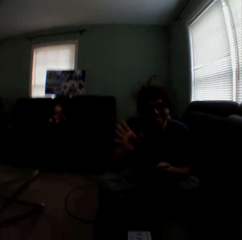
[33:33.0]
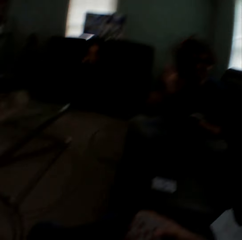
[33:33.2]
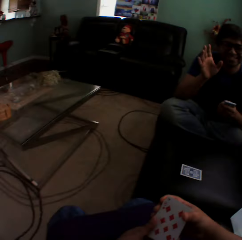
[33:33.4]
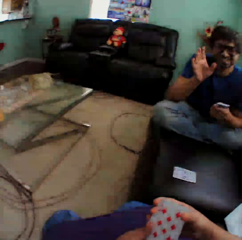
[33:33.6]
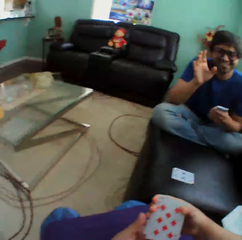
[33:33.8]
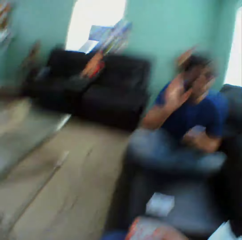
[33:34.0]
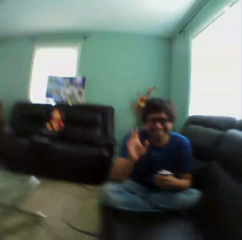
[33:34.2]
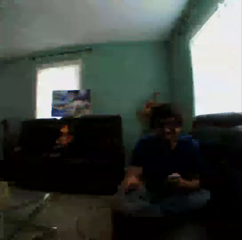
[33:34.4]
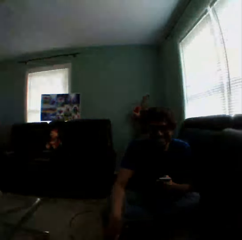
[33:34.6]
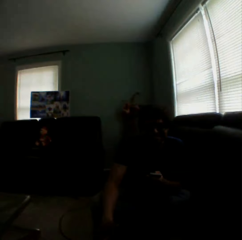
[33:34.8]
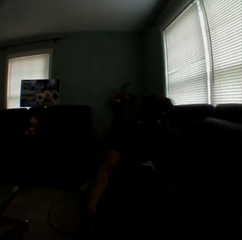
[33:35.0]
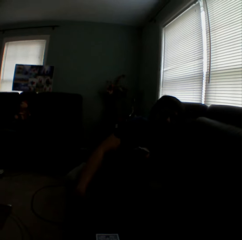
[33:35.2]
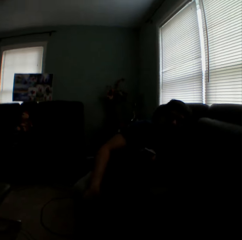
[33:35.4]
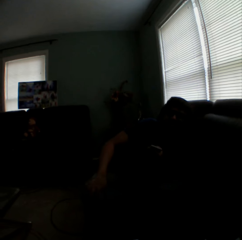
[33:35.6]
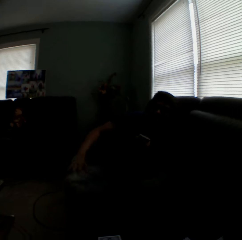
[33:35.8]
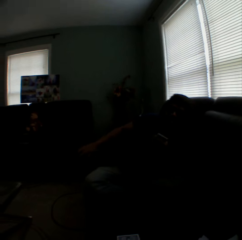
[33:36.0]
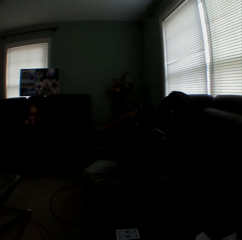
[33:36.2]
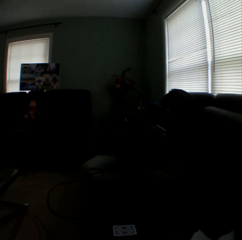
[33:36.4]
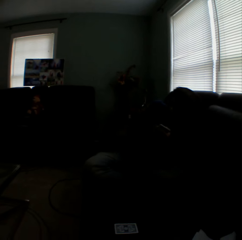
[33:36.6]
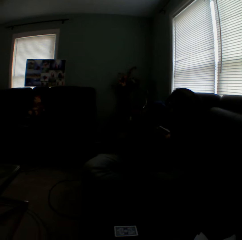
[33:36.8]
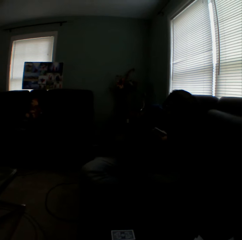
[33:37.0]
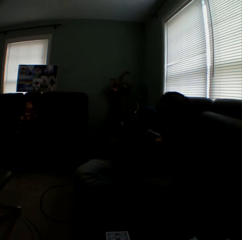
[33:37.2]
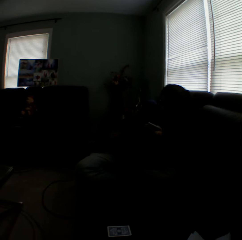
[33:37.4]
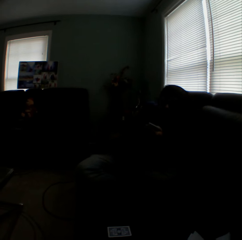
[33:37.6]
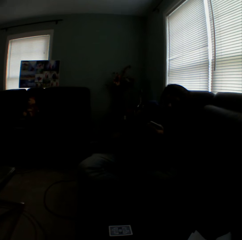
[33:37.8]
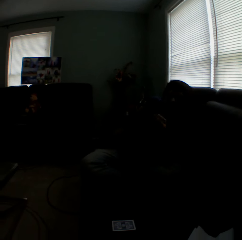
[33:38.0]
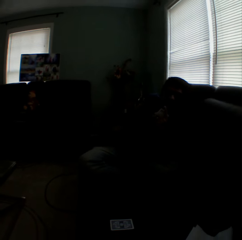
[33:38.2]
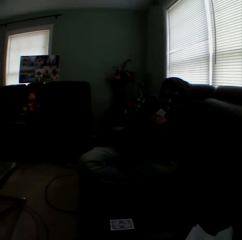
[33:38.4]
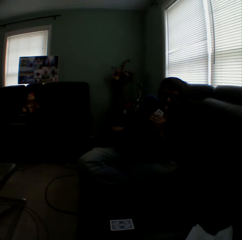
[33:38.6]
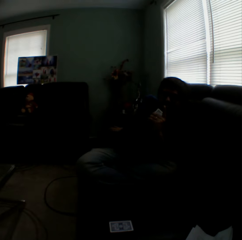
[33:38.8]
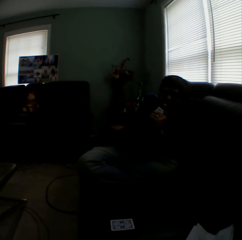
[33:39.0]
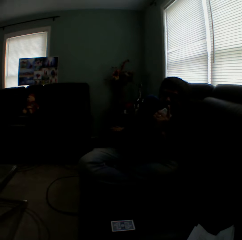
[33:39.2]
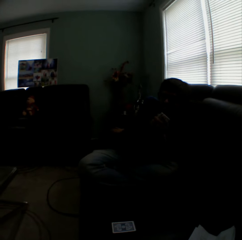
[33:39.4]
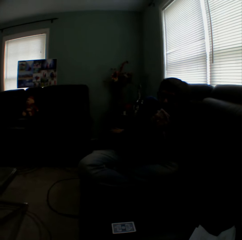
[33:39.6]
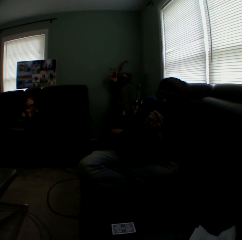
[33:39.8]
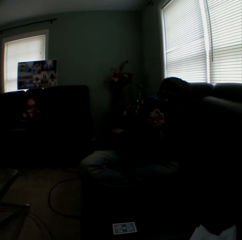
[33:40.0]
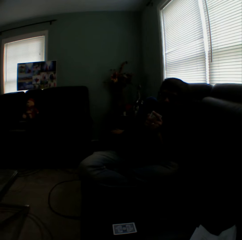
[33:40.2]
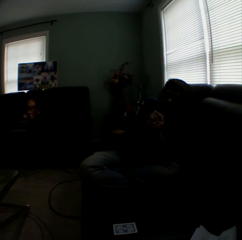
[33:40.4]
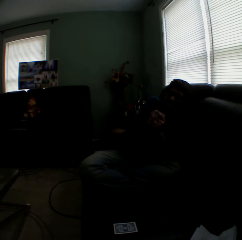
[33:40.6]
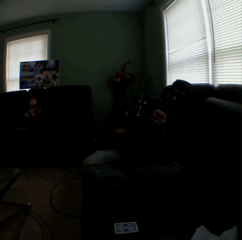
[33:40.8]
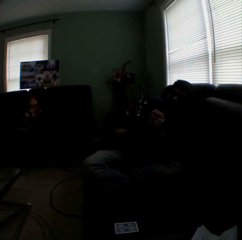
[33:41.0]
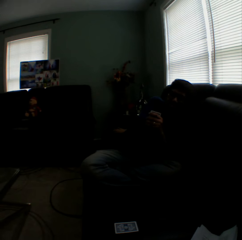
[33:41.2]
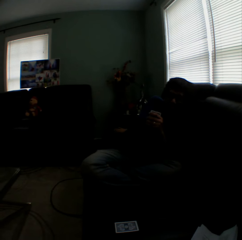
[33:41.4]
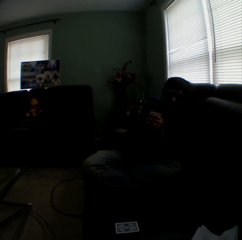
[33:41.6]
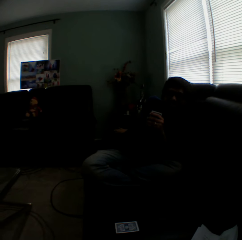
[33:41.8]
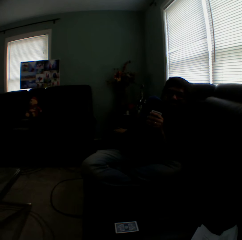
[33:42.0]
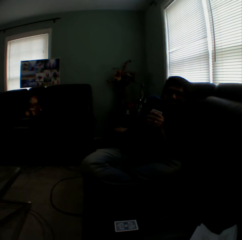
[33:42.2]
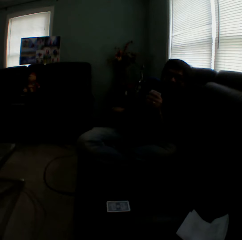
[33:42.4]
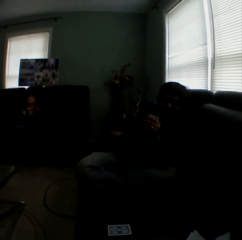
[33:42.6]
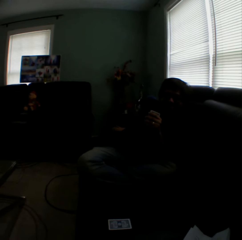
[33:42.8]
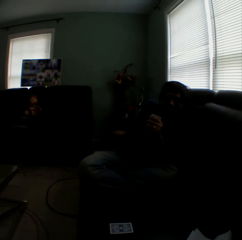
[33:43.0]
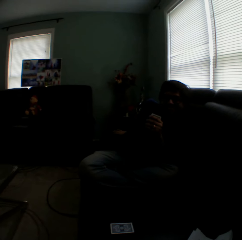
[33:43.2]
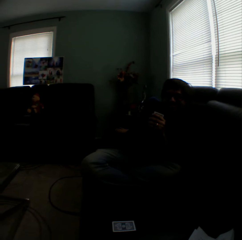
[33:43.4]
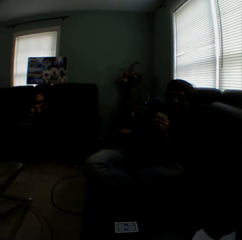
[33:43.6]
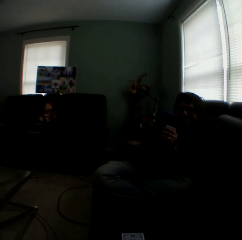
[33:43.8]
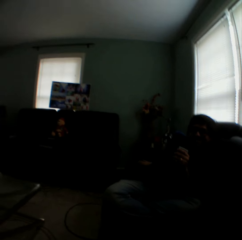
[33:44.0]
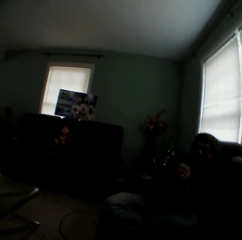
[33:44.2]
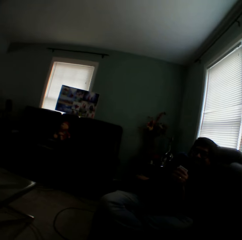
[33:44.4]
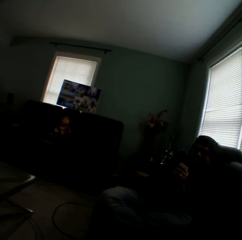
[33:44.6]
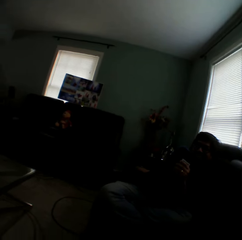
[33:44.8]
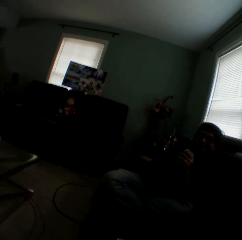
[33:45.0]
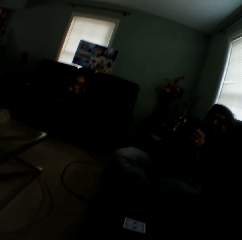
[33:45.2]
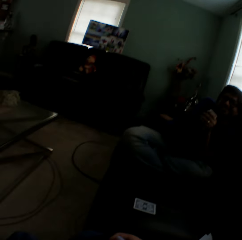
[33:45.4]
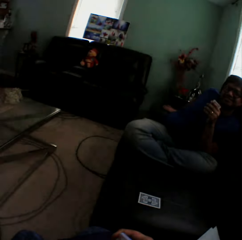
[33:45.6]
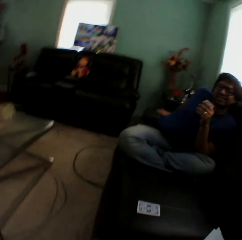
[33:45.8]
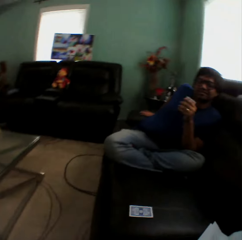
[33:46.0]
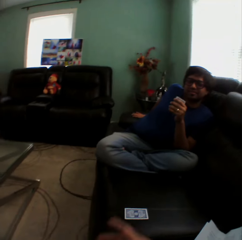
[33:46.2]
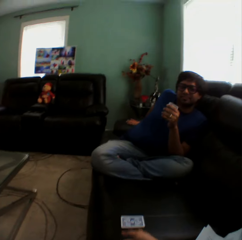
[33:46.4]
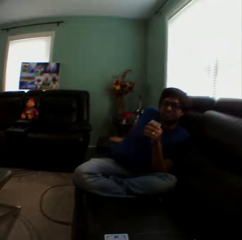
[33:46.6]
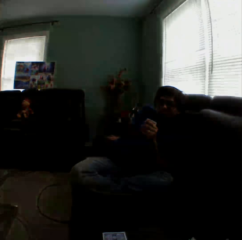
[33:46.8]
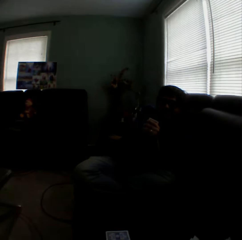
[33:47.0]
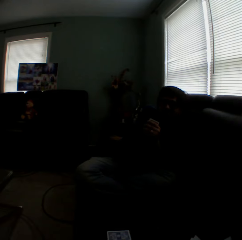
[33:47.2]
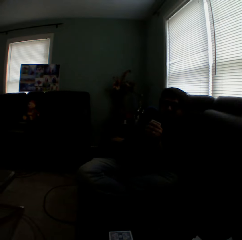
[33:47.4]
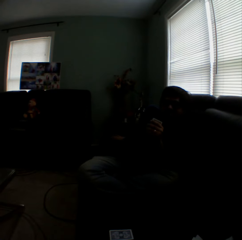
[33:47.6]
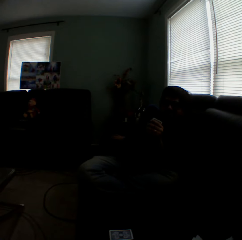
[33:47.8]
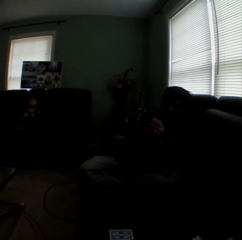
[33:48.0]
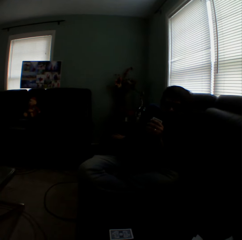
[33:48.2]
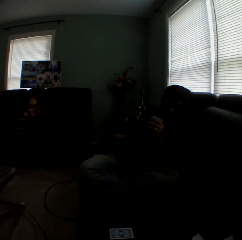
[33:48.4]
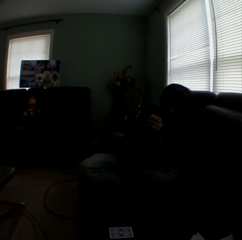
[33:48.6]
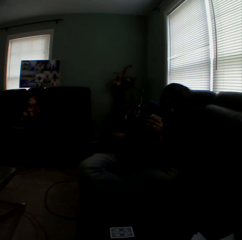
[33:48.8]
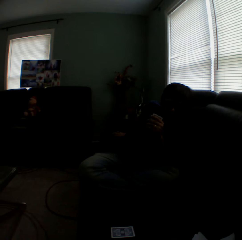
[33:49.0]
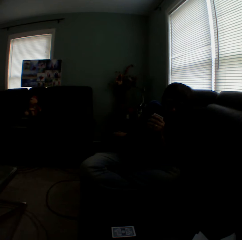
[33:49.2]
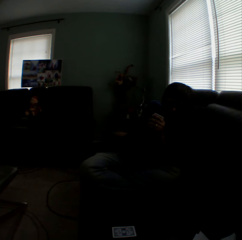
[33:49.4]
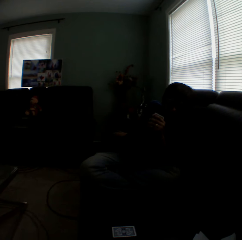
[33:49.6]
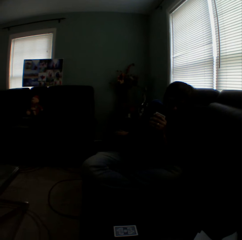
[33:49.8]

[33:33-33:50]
The camera wearer turns to the side. They hold playing cards and turn to the side. A man straightens a leg and straightens a hand. The camera wearer lifts a hand. The man holds playing cards.

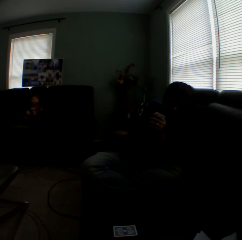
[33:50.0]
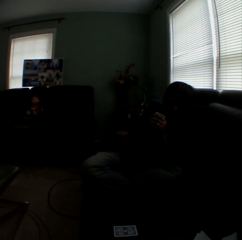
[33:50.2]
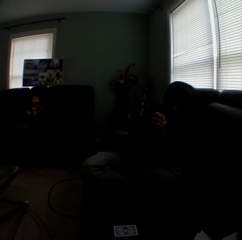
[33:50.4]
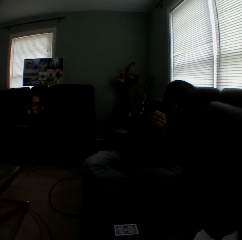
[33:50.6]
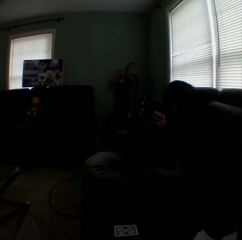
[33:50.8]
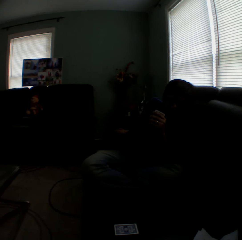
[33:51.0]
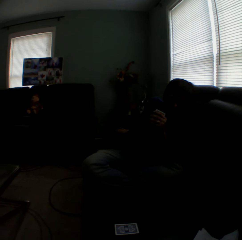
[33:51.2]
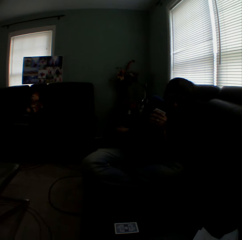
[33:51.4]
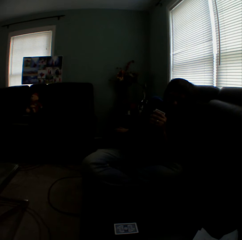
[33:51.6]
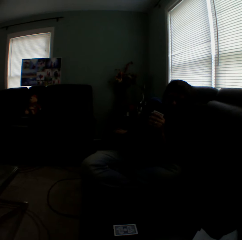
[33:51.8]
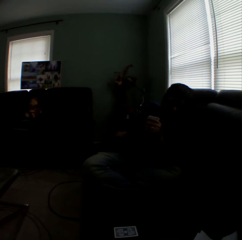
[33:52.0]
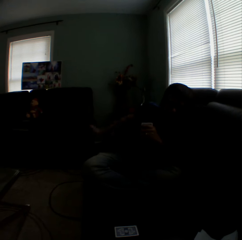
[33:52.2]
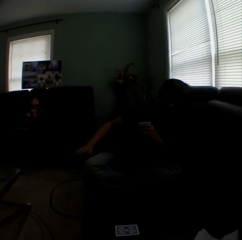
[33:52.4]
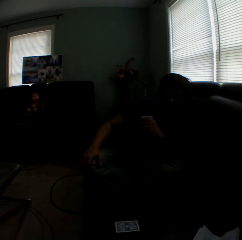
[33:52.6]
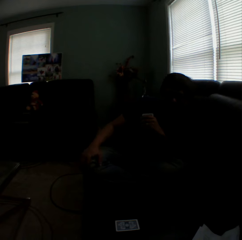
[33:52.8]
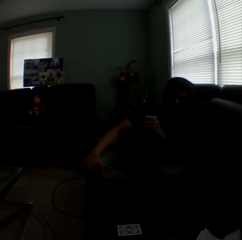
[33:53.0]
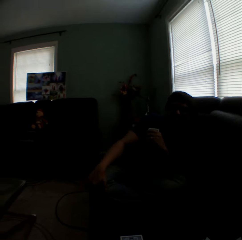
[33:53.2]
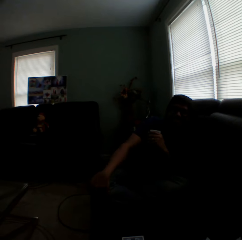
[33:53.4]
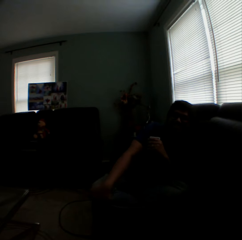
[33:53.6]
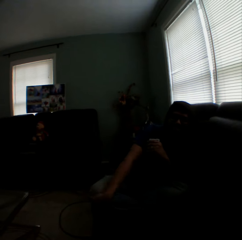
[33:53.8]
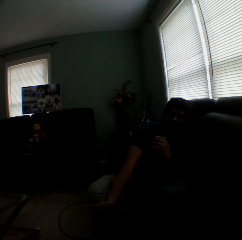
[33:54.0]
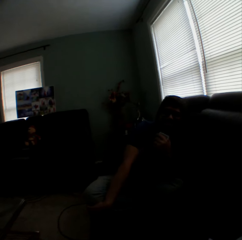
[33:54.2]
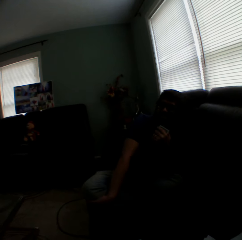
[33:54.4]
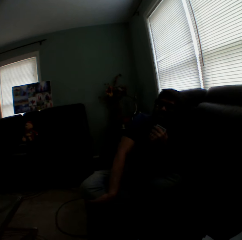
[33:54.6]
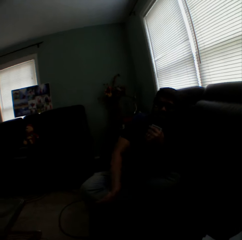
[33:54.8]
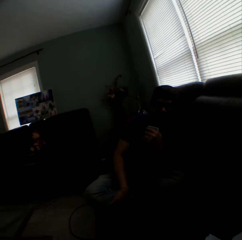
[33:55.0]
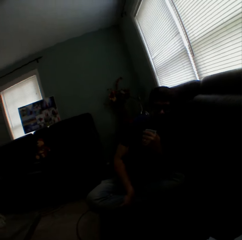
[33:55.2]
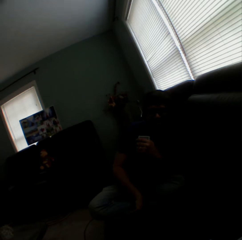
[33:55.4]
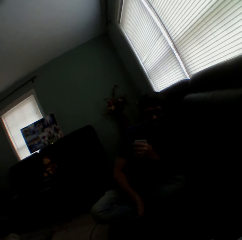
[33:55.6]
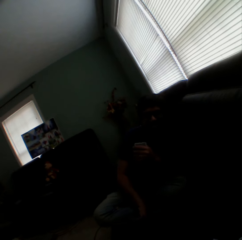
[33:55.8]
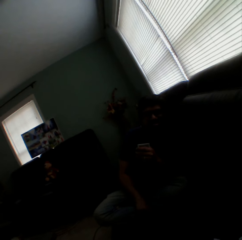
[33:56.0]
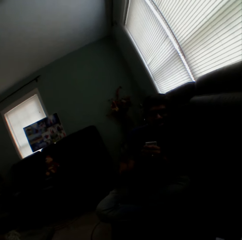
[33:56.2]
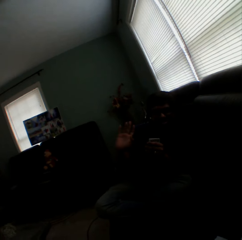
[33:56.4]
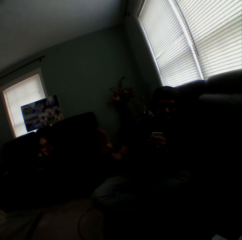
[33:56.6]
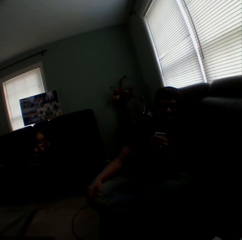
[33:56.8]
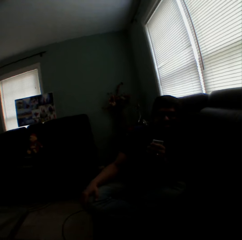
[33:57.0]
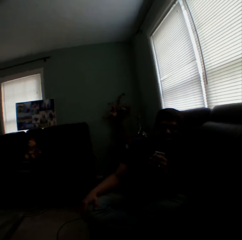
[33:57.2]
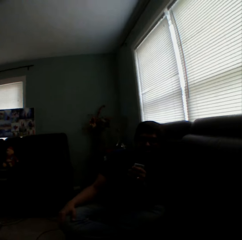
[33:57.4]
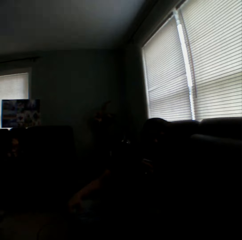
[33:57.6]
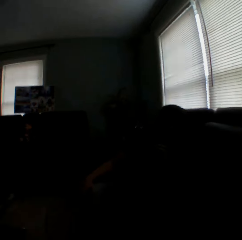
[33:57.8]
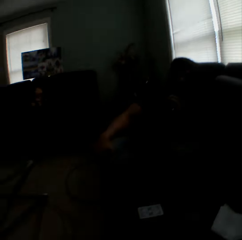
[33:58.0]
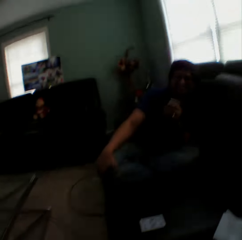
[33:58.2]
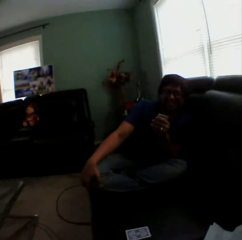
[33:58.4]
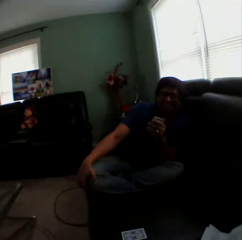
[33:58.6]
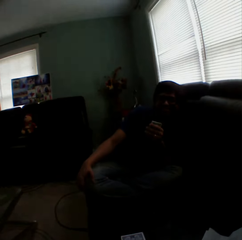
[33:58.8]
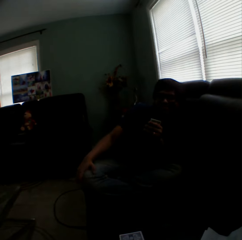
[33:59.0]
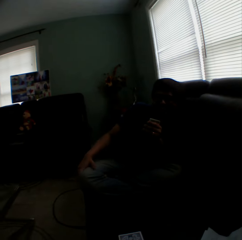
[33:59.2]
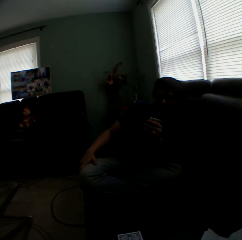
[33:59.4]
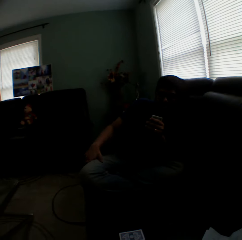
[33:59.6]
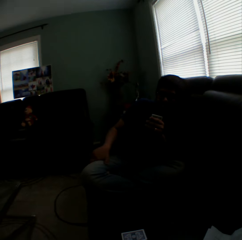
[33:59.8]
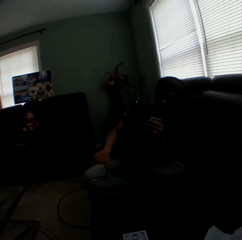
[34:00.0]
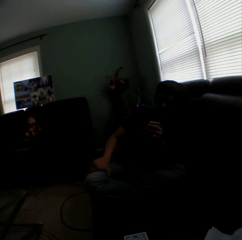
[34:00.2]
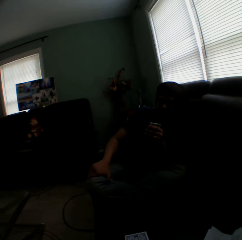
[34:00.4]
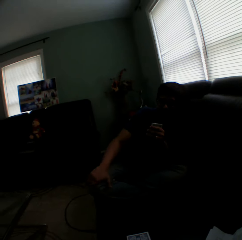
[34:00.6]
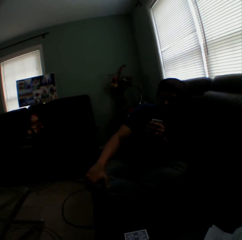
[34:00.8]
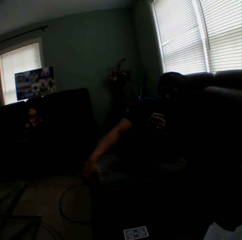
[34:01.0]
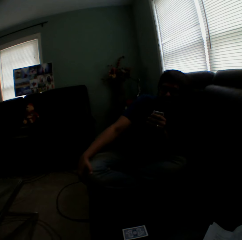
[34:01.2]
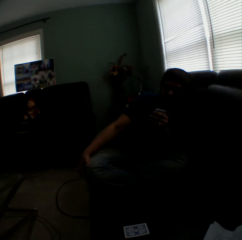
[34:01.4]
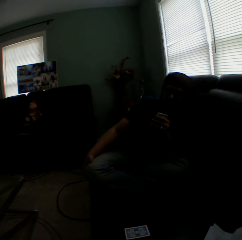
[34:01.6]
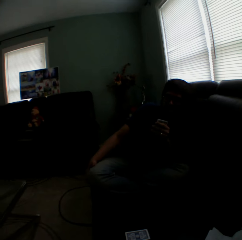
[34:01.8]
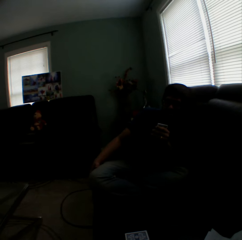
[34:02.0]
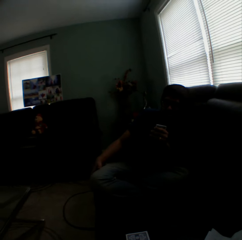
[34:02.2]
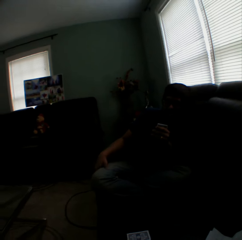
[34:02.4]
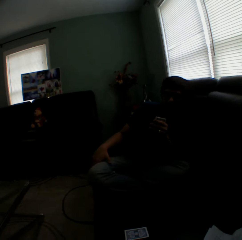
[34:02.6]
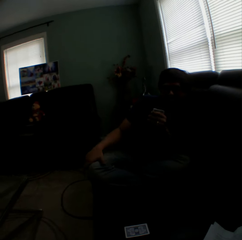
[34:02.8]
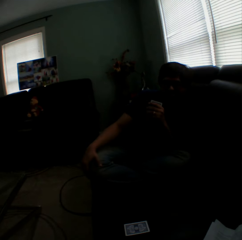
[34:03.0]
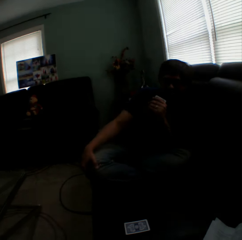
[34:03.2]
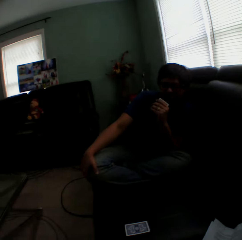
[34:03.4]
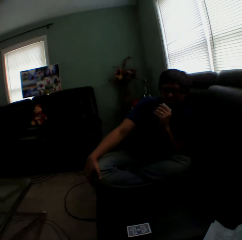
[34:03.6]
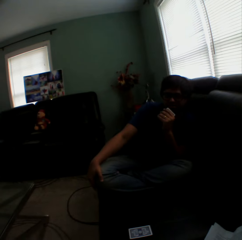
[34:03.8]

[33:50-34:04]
The camera wearer turns to the side. A person scratches the knee, lifts a hand, and touches the knee.
